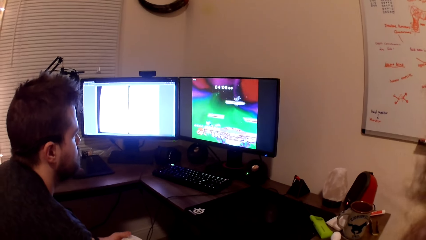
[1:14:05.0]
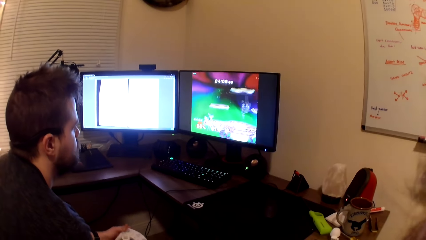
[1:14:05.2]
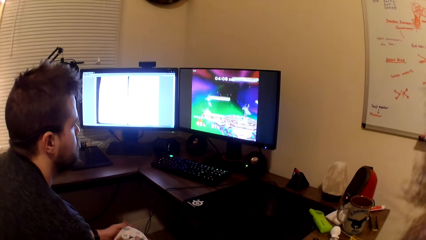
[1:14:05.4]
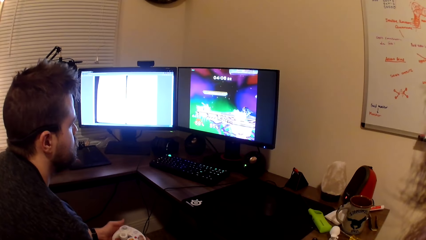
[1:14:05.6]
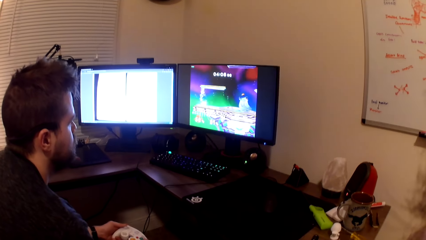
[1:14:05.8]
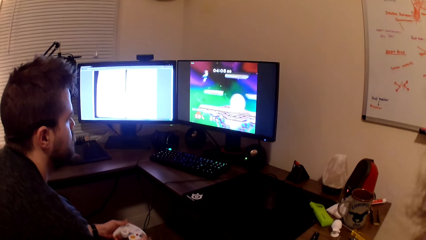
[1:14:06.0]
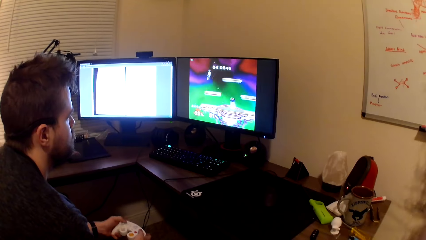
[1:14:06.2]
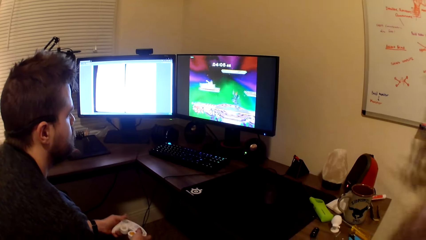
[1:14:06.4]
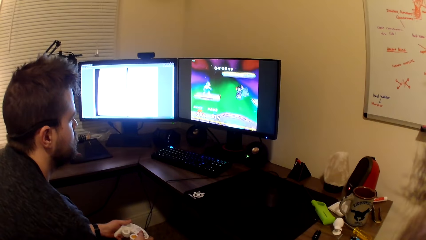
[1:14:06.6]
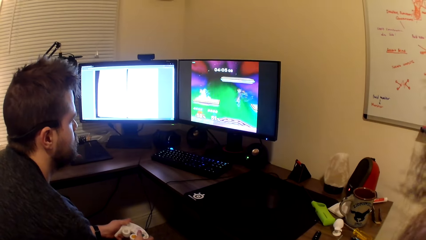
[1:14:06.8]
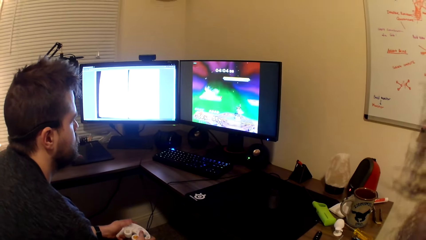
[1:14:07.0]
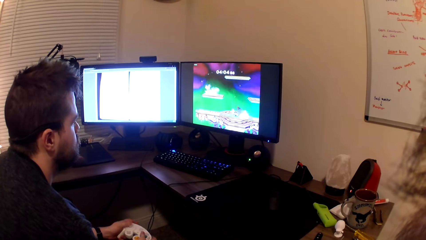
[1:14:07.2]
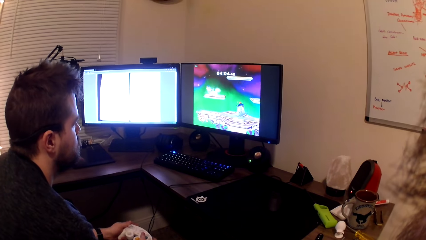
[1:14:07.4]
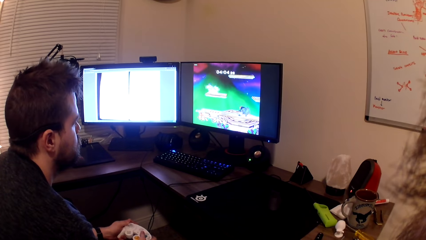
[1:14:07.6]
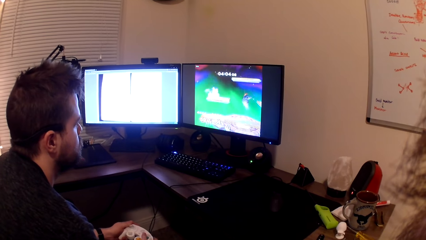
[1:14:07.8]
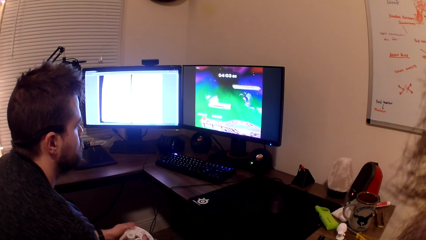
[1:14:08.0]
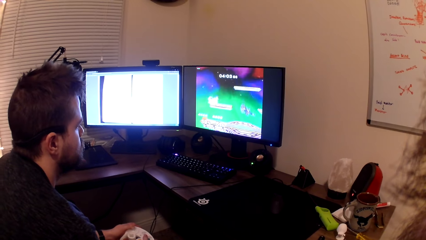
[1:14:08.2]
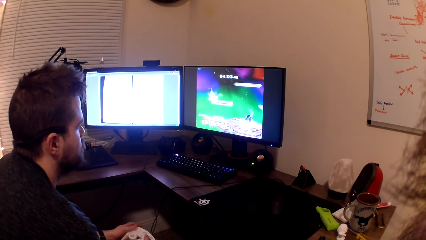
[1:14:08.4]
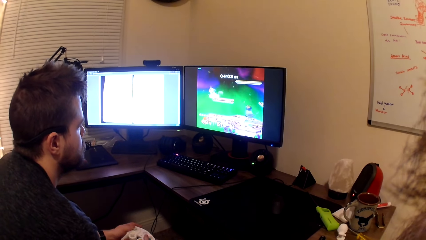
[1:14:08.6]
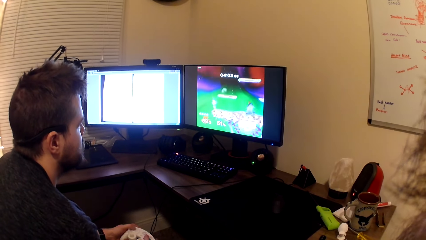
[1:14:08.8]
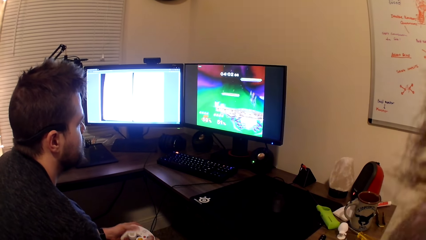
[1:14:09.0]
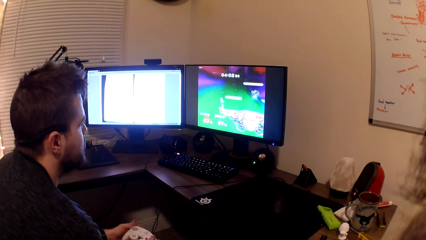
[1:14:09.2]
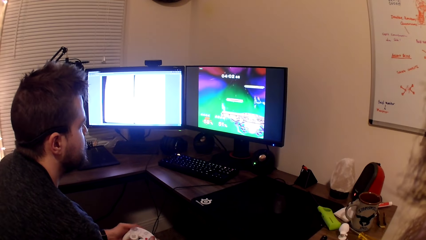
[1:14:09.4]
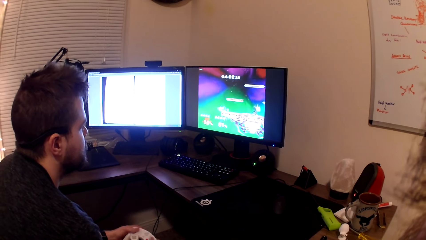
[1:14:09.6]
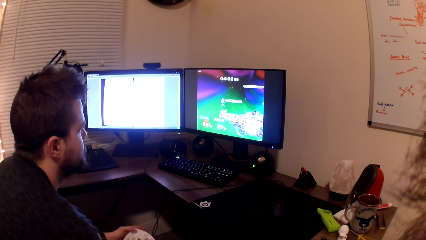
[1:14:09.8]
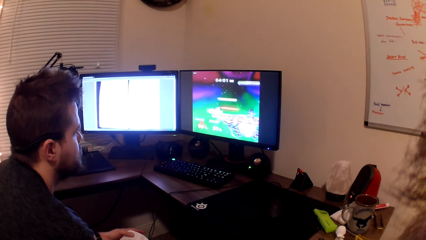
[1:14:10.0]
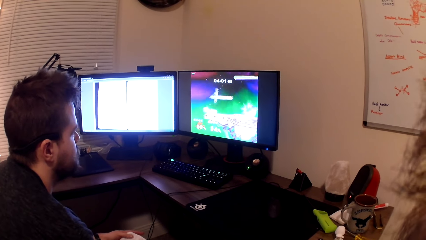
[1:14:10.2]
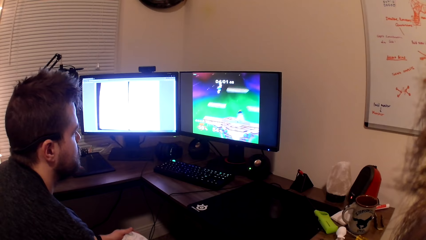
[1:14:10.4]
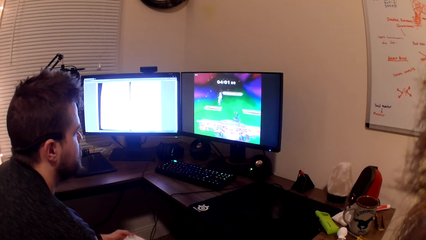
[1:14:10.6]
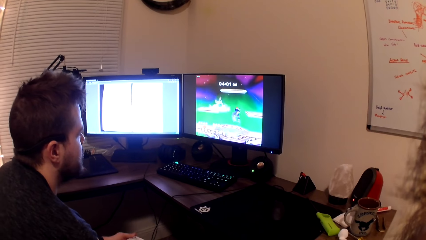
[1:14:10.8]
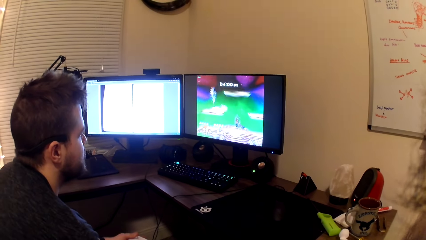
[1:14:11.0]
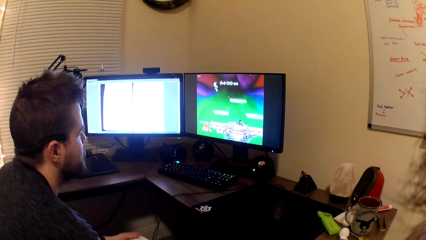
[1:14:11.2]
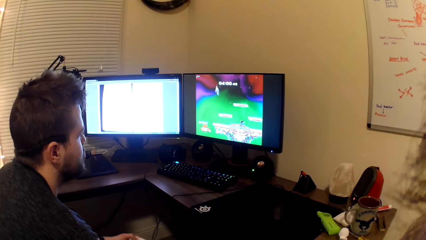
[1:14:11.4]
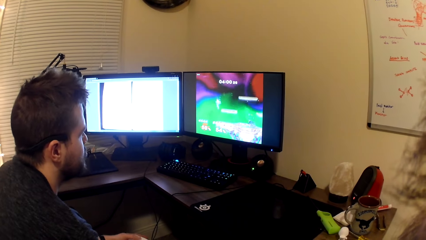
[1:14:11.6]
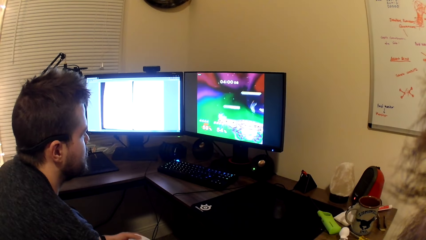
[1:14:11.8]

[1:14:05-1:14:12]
A man plays a game on the computer.

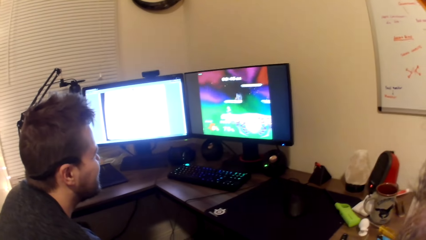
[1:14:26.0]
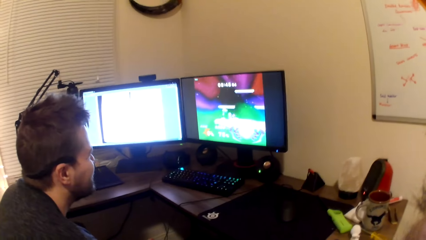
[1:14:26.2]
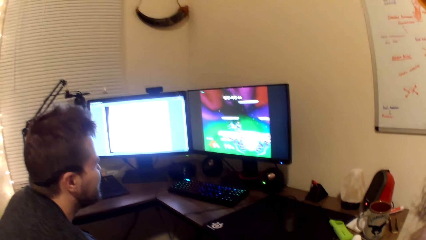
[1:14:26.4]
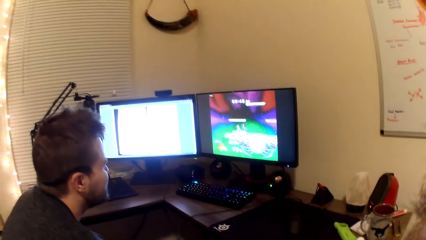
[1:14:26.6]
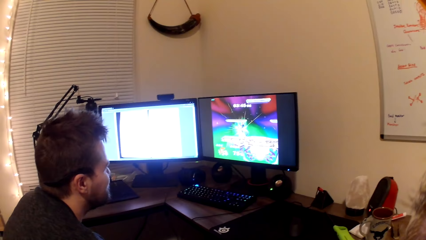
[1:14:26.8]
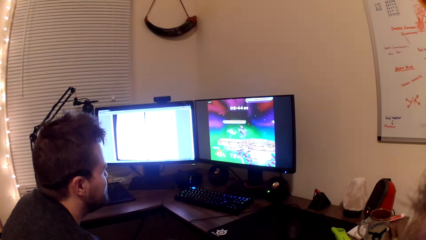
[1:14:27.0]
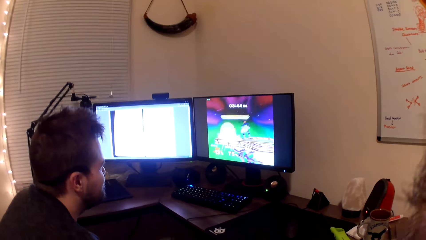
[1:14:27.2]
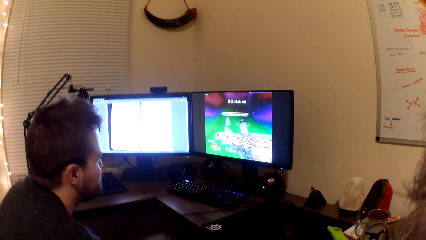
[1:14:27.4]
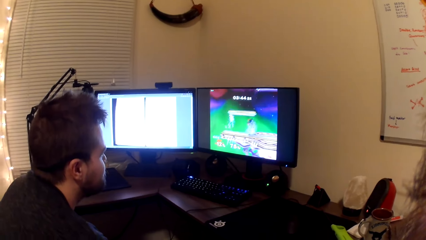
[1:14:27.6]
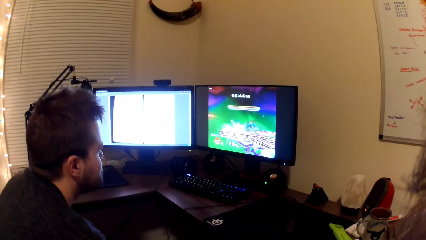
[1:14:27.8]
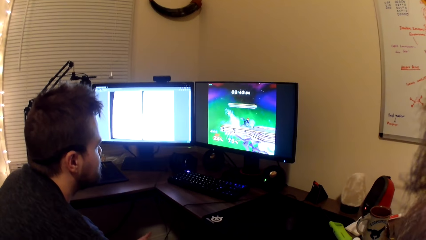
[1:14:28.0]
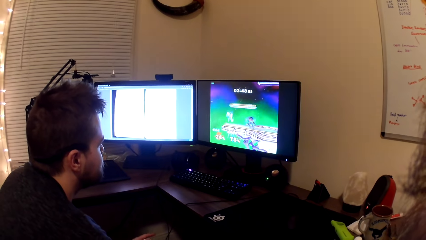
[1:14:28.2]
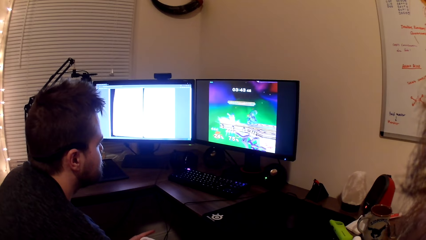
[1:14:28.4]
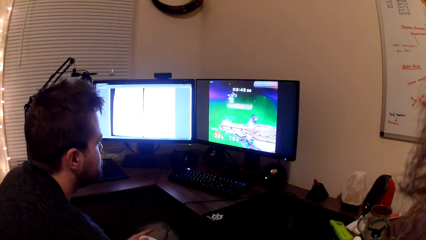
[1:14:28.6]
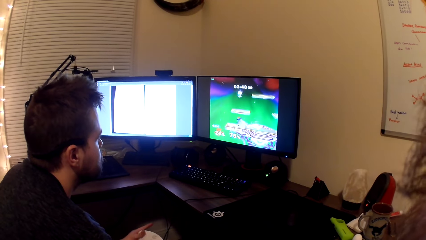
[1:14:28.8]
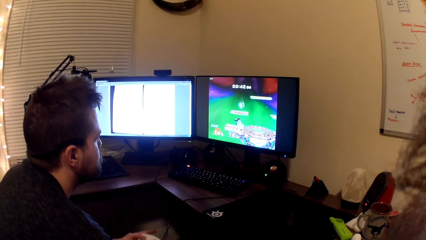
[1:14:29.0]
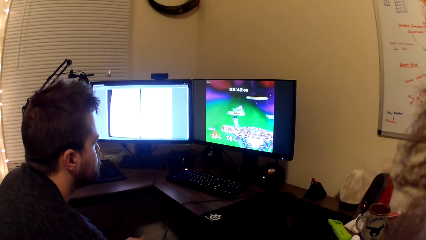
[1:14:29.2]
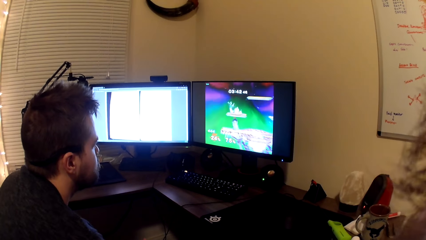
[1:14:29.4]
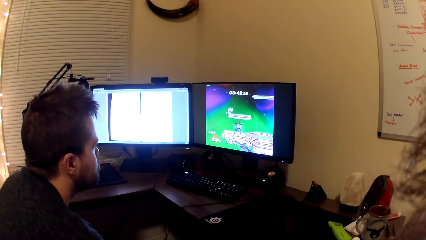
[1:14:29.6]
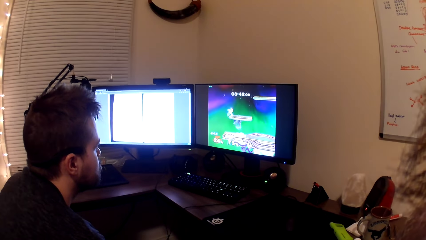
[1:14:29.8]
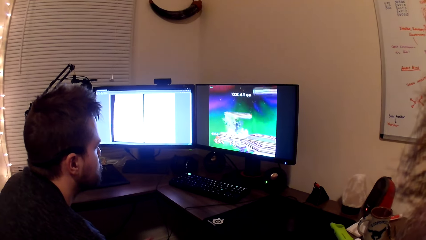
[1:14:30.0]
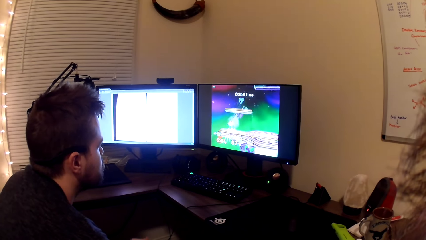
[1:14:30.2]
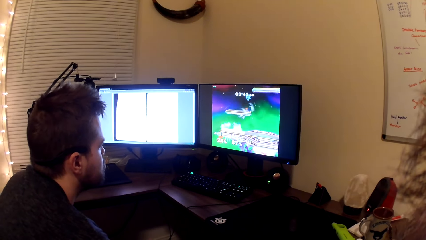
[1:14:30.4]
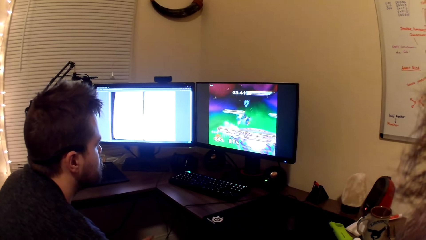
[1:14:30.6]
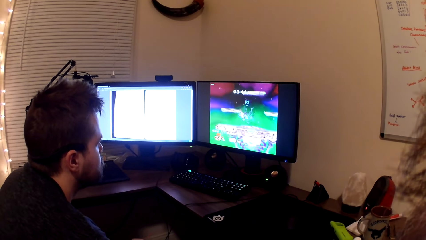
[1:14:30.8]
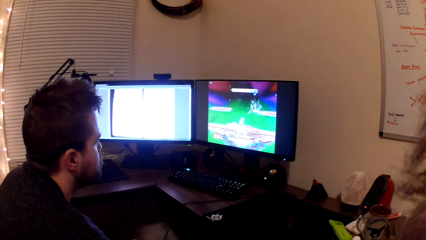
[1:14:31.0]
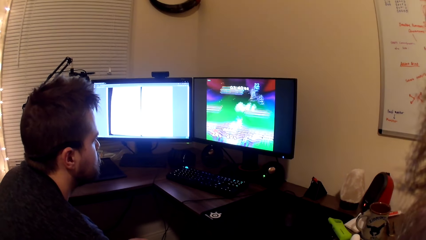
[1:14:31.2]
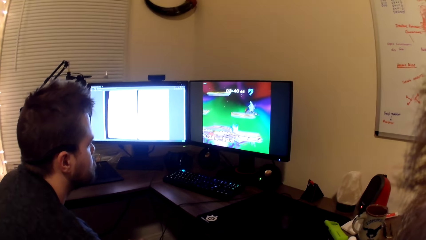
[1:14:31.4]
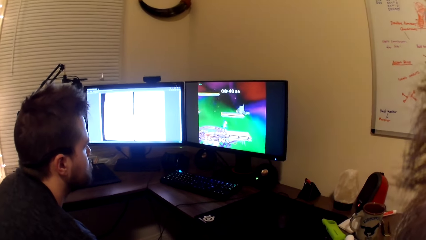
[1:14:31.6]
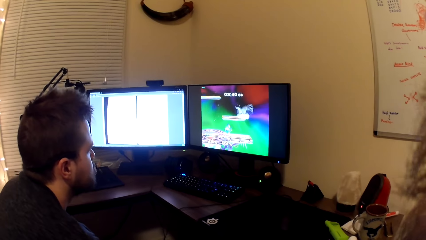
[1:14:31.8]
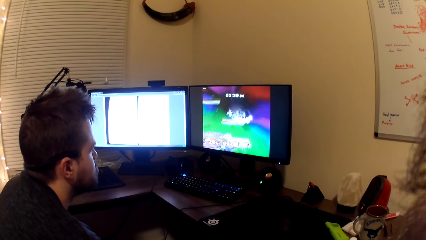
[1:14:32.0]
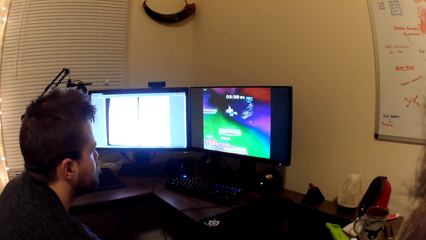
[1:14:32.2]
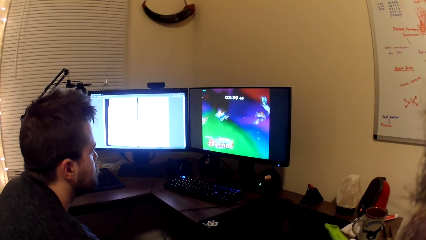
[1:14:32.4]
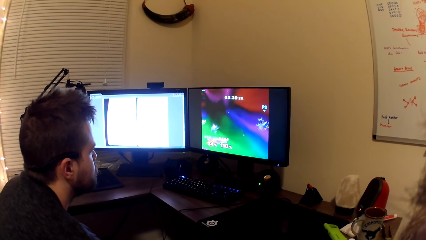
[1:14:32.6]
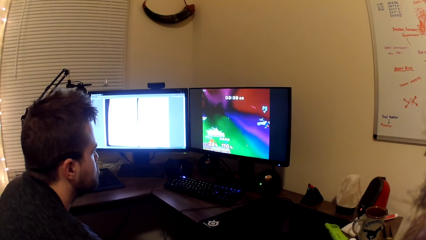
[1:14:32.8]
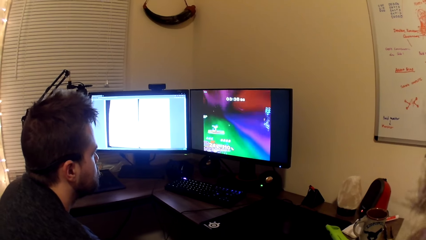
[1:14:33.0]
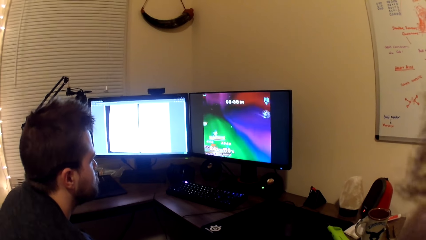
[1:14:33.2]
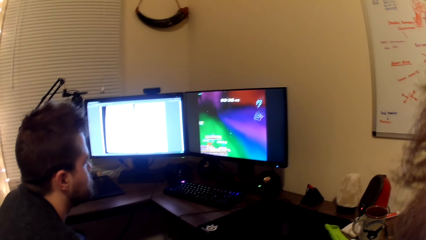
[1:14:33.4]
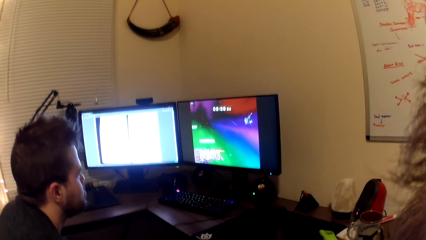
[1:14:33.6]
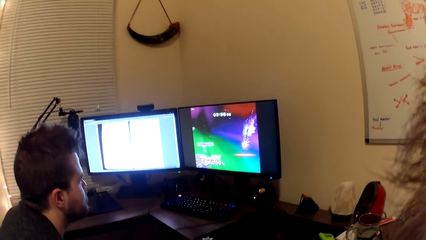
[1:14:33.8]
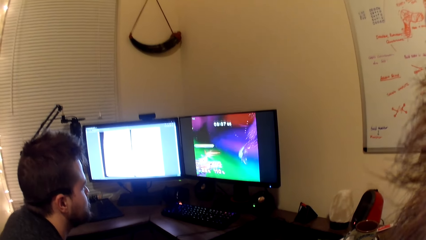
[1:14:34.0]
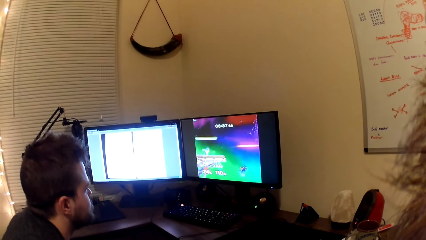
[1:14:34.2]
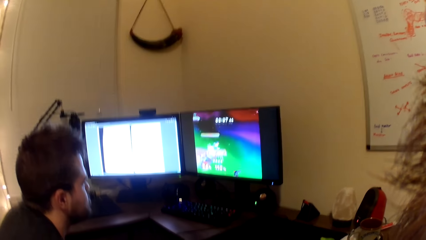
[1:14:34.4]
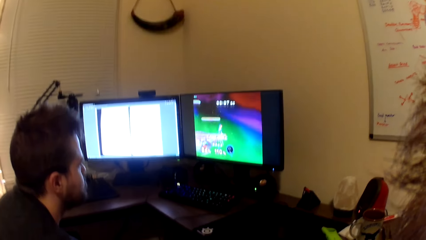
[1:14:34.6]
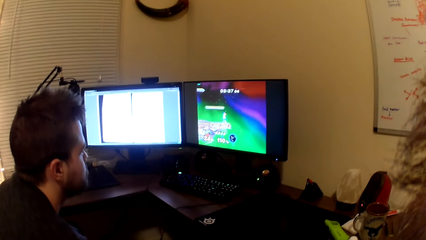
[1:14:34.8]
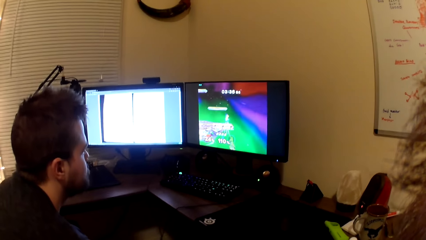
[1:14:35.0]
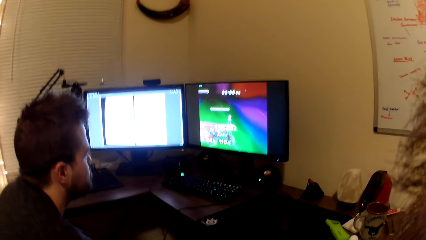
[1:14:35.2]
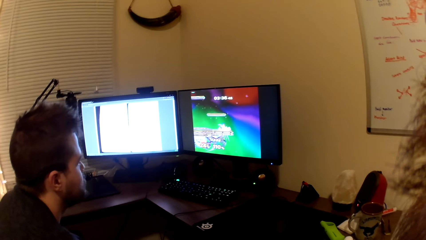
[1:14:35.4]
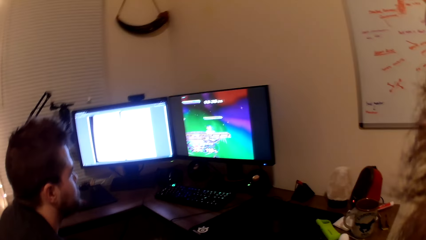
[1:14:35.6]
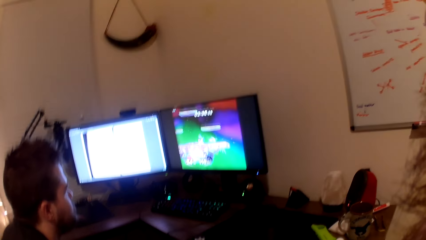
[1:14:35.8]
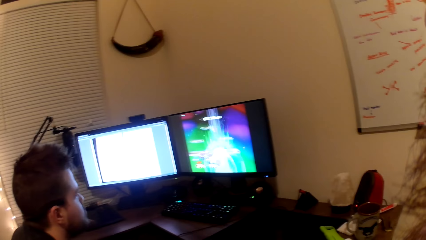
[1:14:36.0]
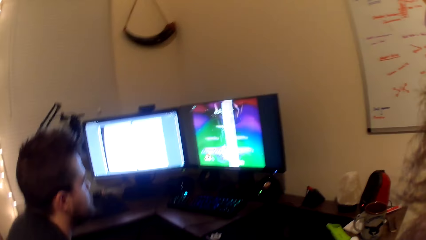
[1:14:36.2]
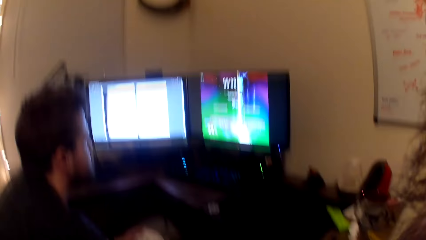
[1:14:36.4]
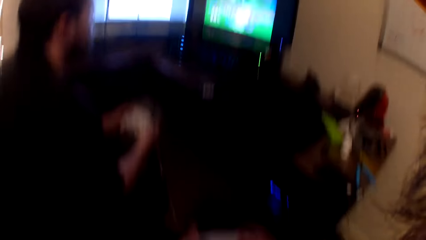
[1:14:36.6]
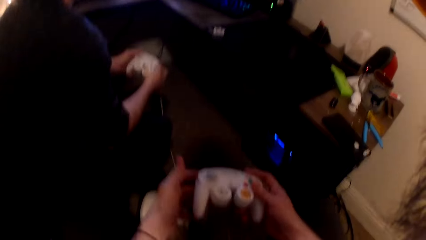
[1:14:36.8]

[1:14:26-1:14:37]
The camera wearer looks at the computer.
